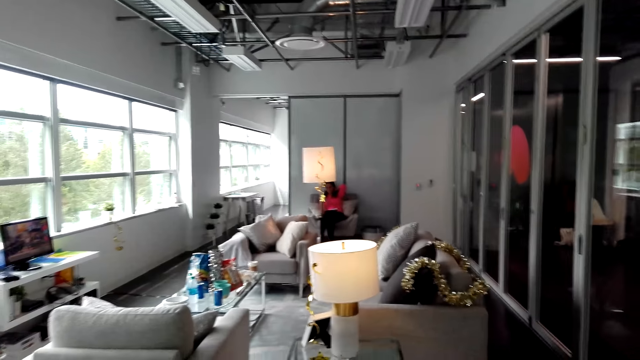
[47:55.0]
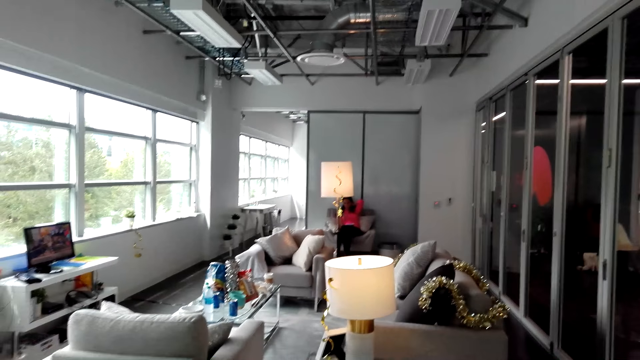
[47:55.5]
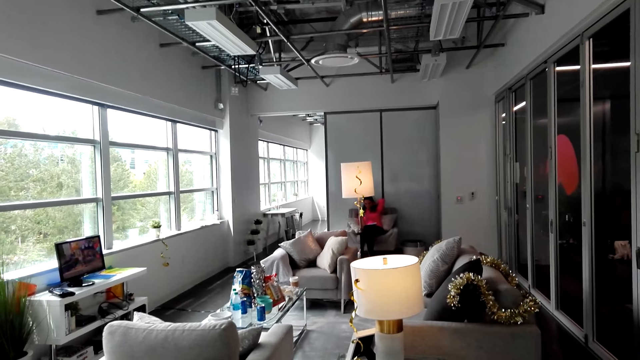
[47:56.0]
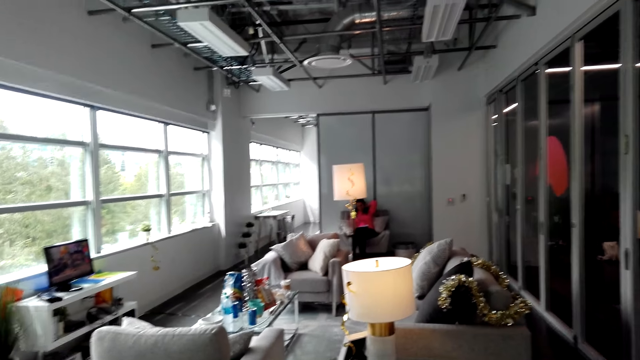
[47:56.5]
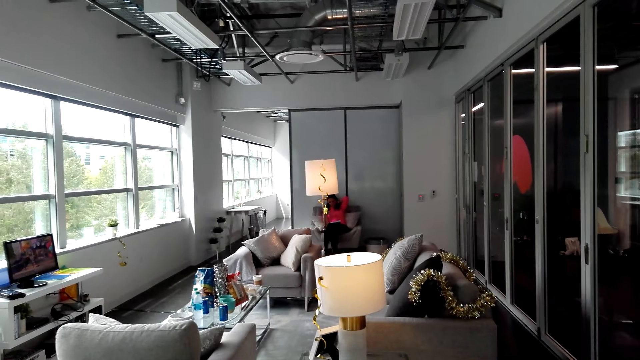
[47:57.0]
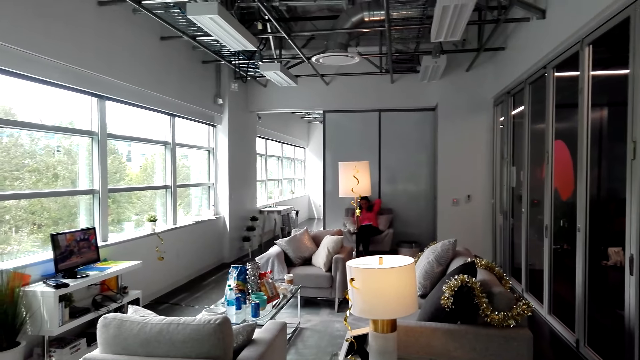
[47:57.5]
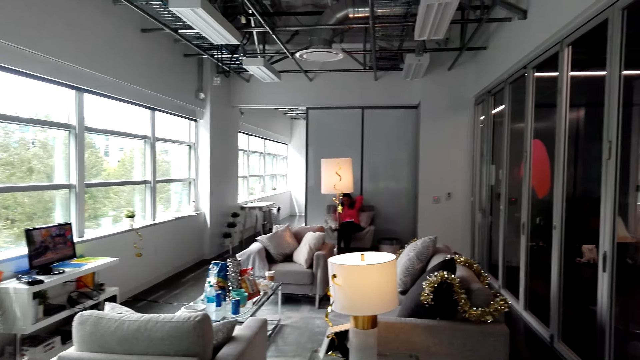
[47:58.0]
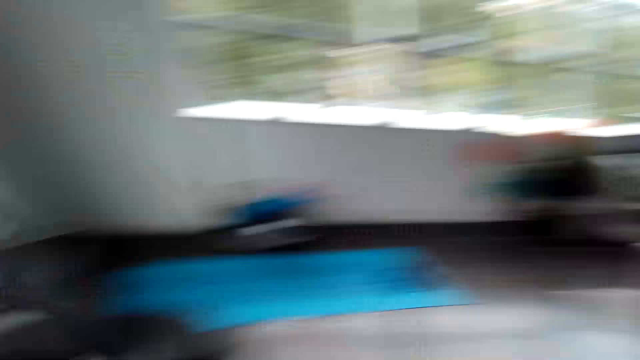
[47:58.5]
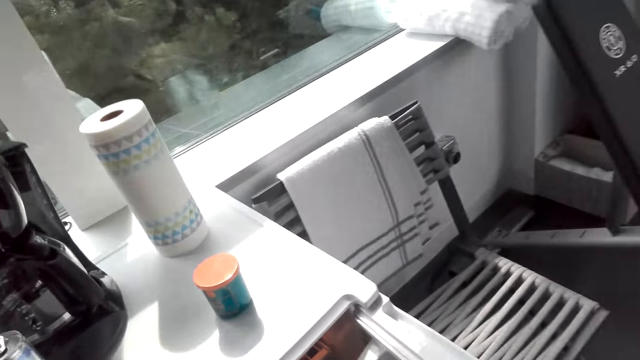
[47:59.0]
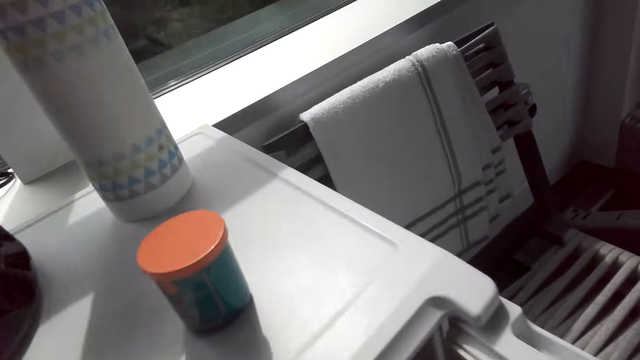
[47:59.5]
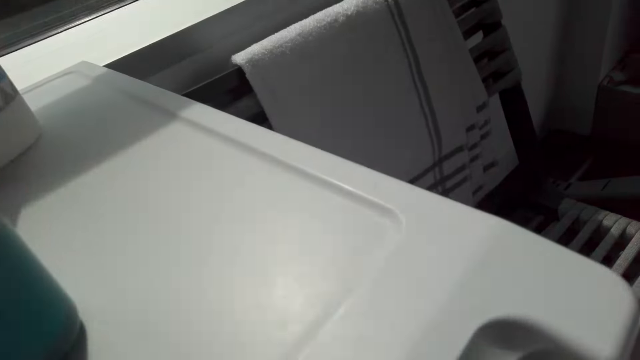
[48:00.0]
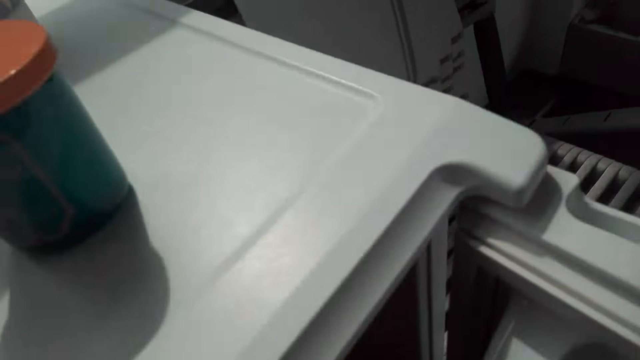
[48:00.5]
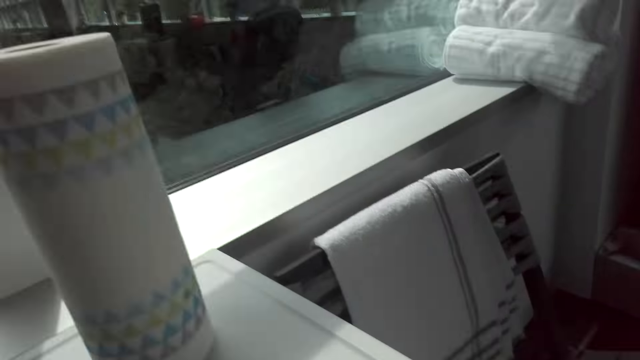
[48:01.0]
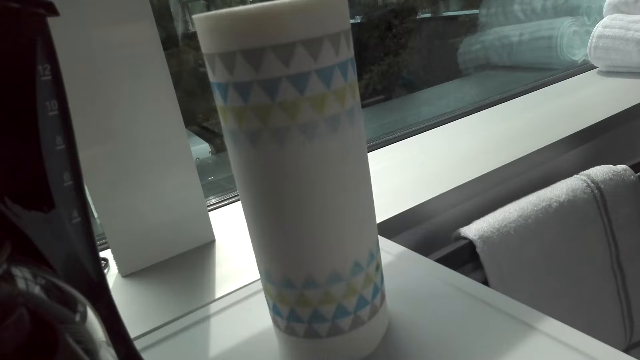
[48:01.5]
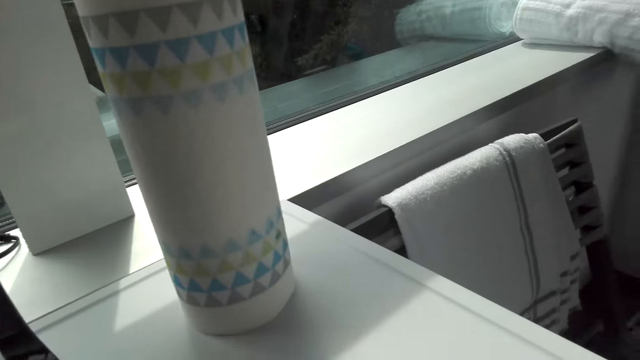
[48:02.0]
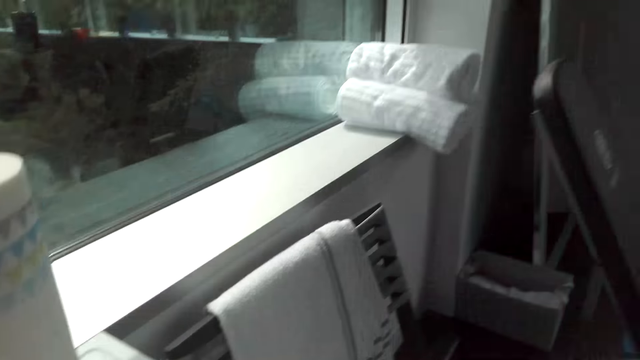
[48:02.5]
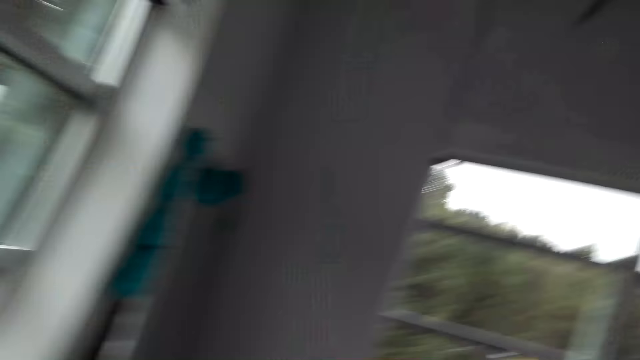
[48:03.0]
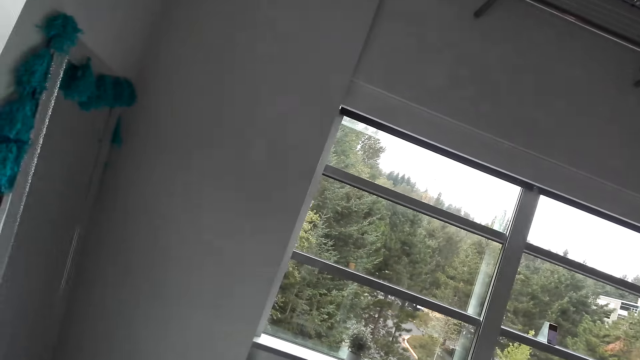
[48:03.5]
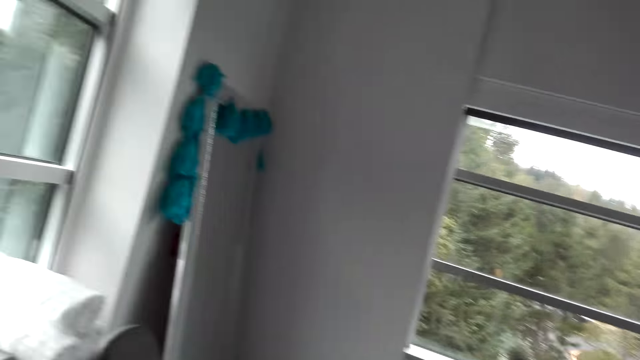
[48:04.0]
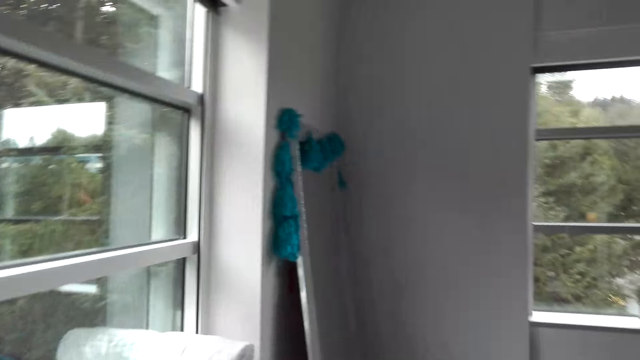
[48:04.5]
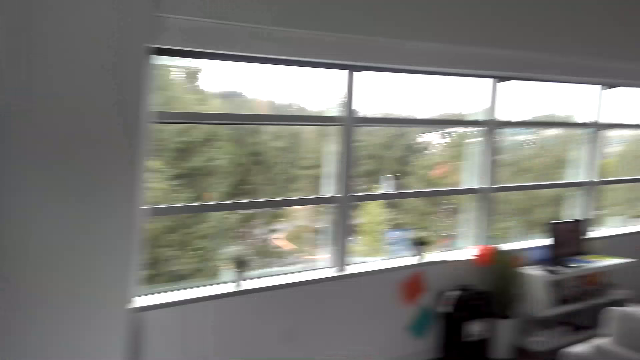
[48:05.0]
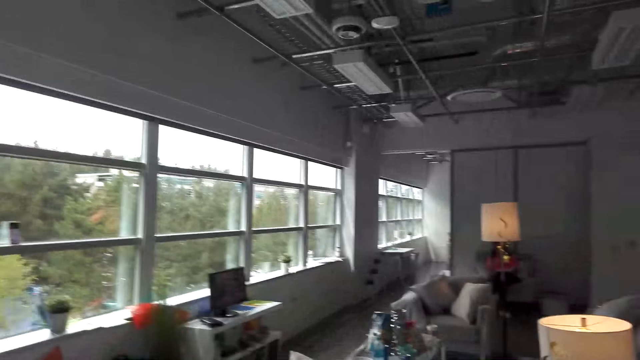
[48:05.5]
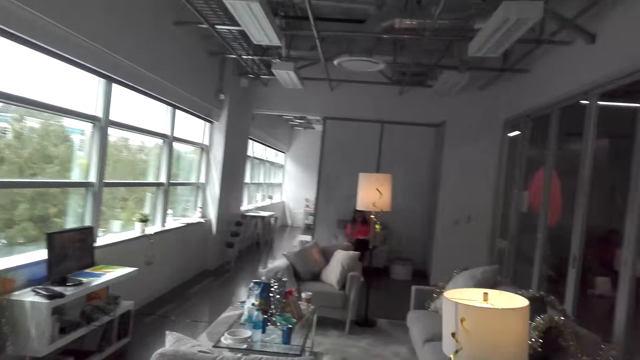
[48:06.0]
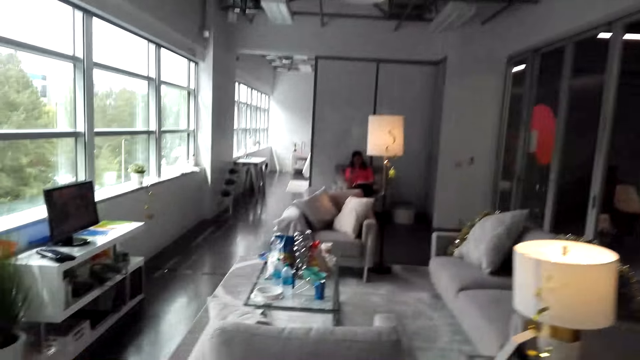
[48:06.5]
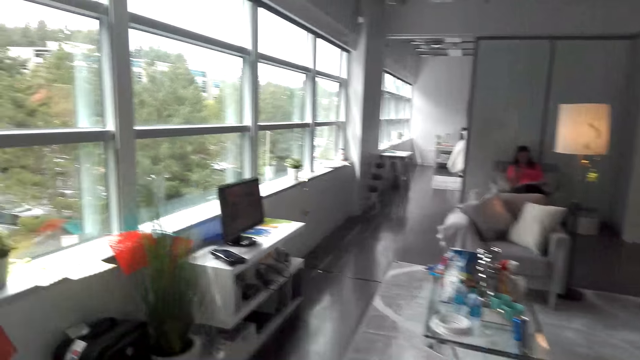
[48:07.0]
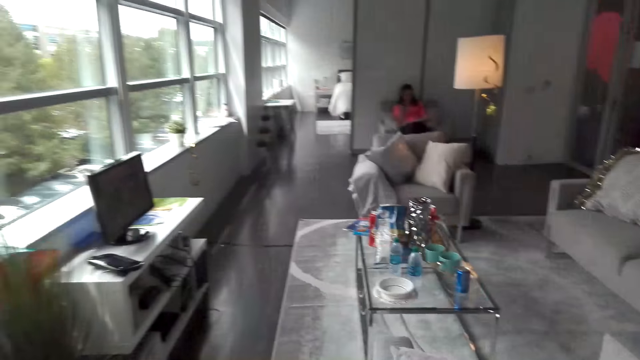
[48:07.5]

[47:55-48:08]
The camera wearer picks up something from the fridge. They walk.

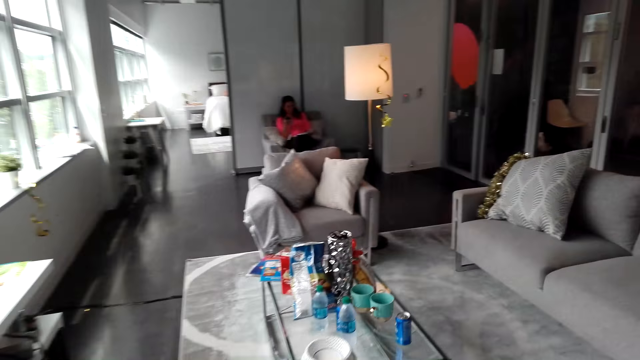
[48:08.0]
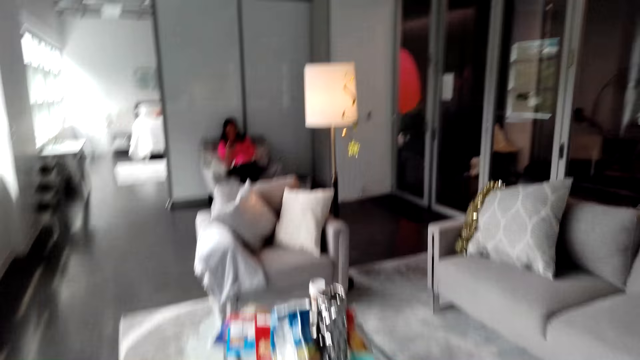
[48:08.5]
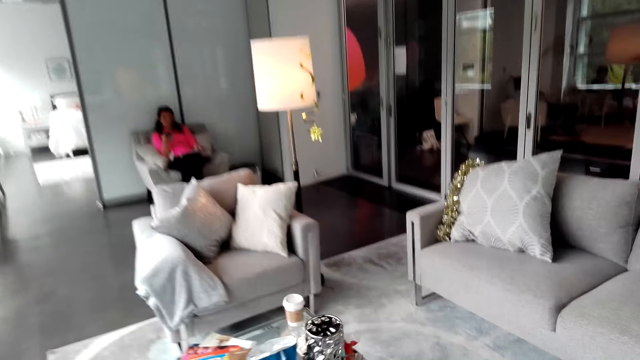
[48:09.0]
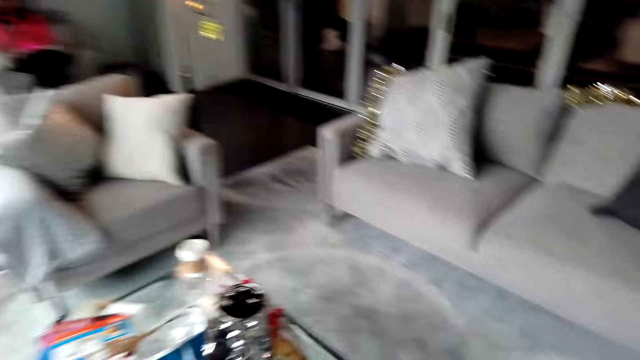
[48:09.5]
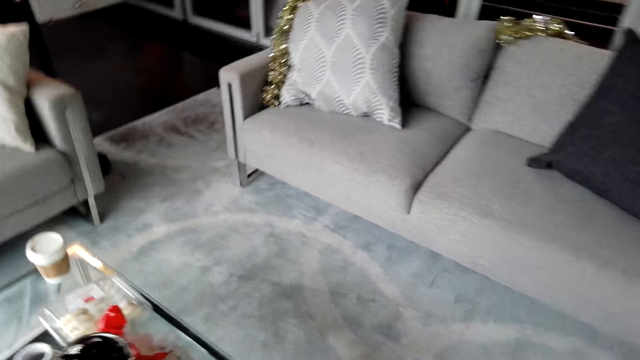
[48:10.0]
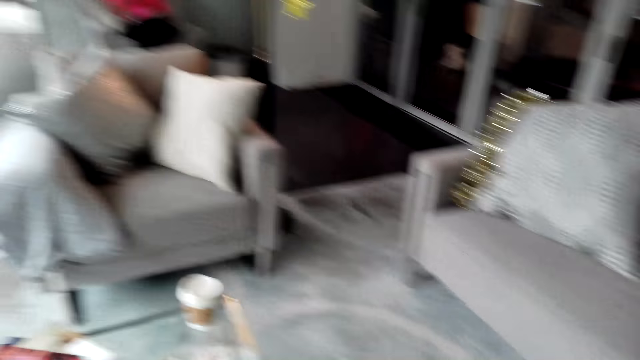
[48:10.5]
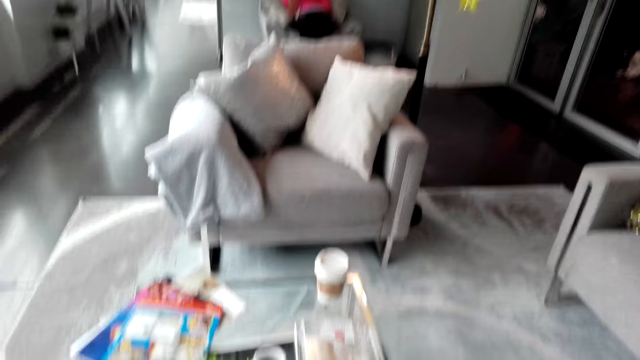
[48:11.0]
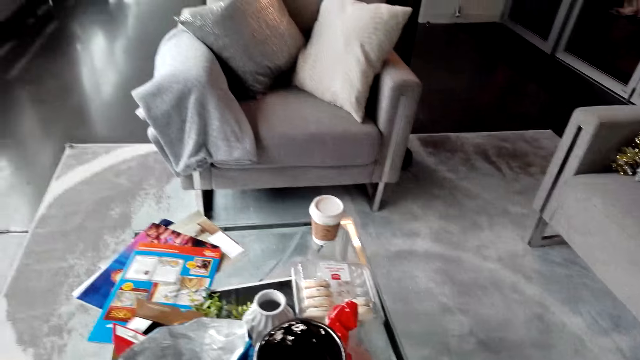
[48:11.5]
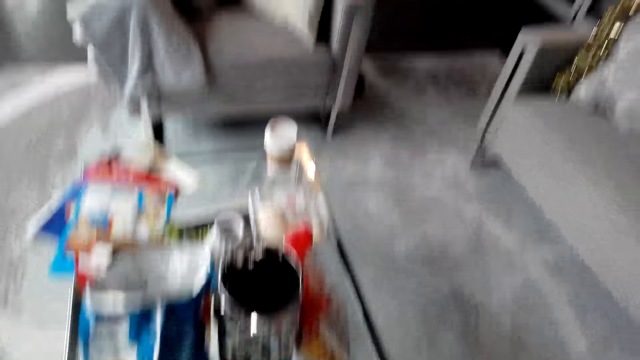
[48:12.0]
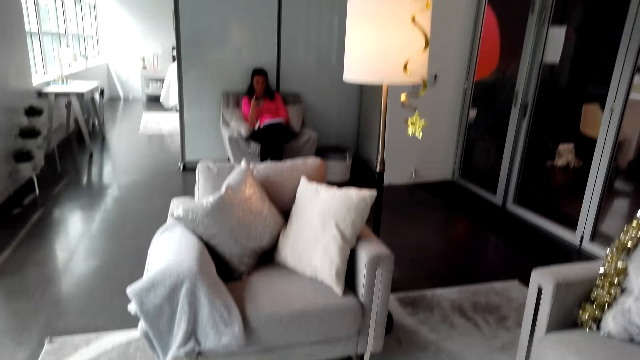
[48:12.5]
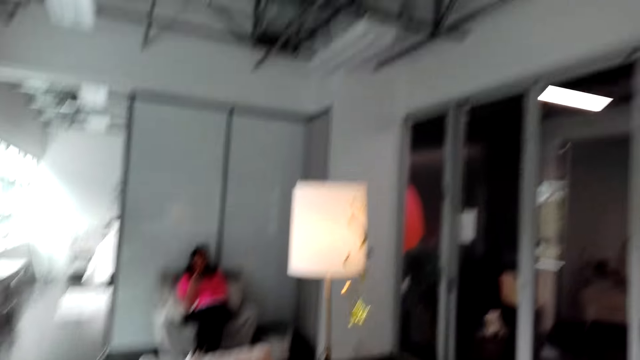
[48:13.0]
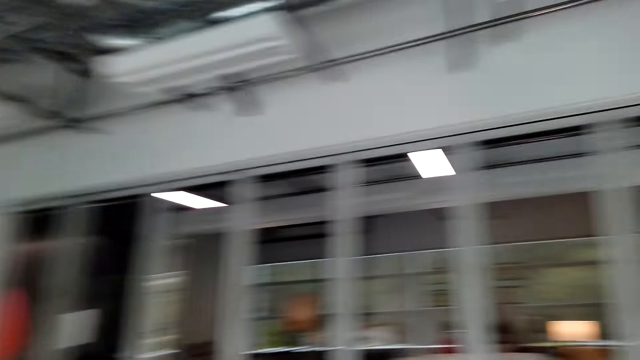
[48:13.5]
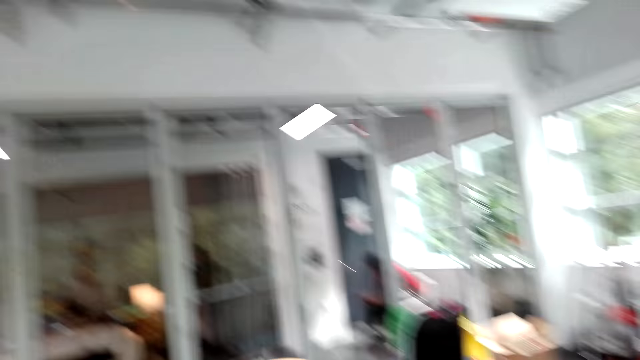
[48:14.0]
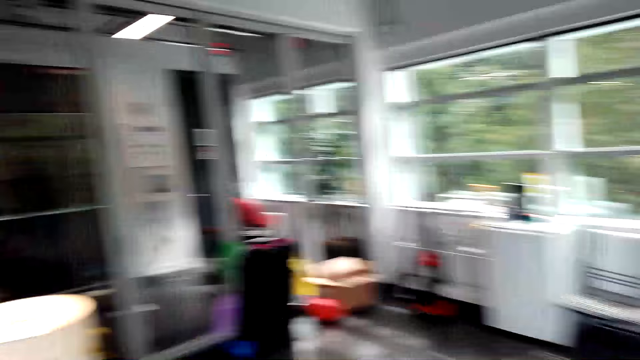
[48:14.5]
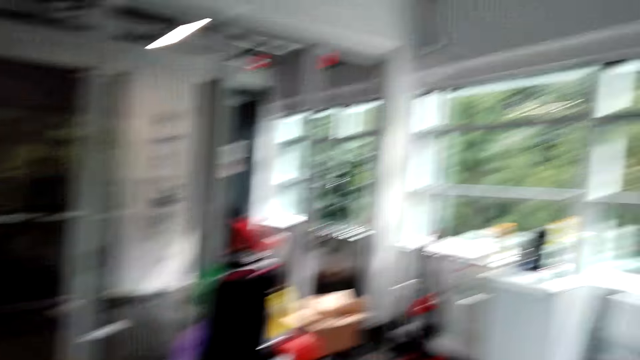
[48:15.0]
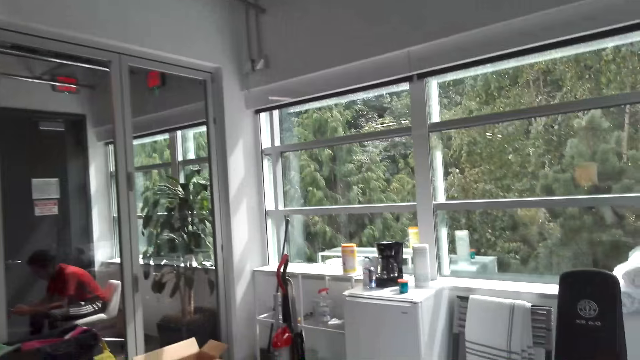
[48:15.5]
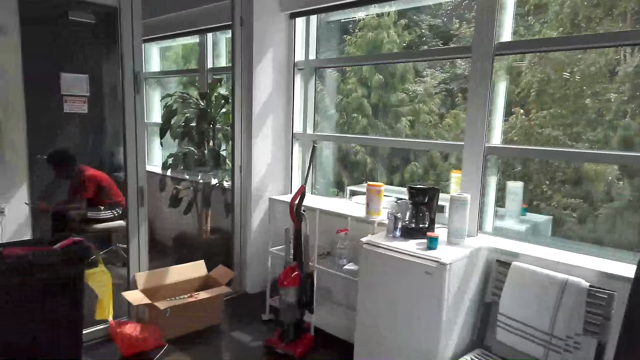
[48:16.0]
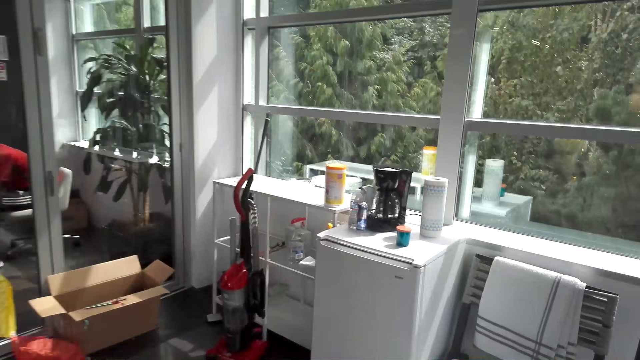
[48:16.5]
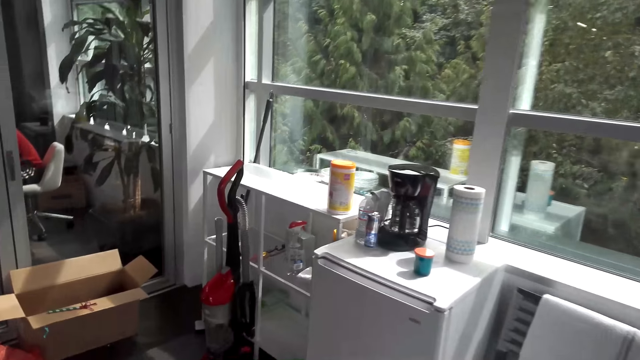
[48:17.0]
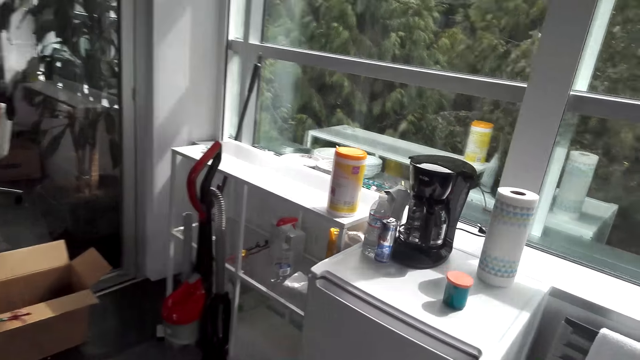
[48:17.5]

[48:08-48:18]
The camera wearer drops something on the table. They walk in the room.
